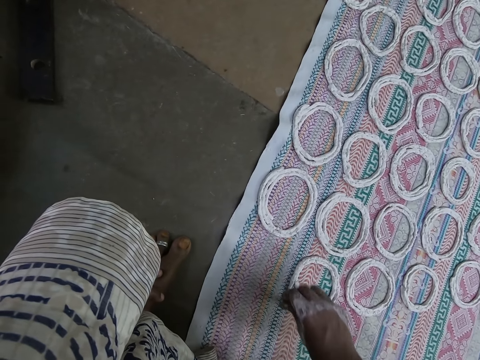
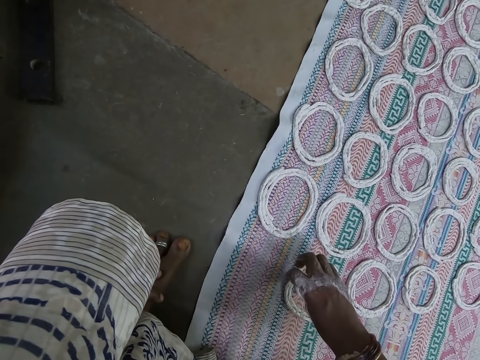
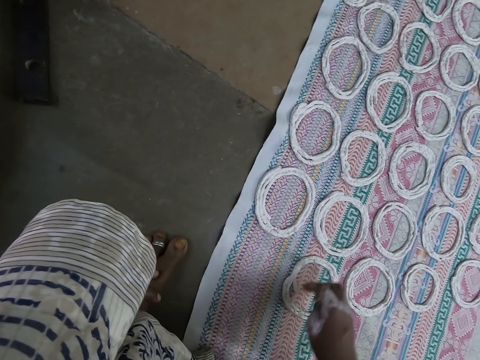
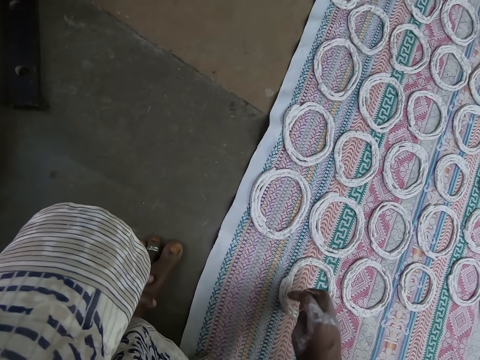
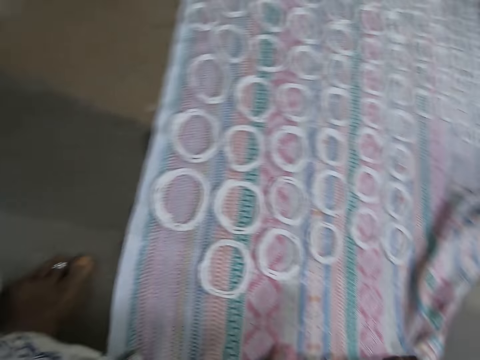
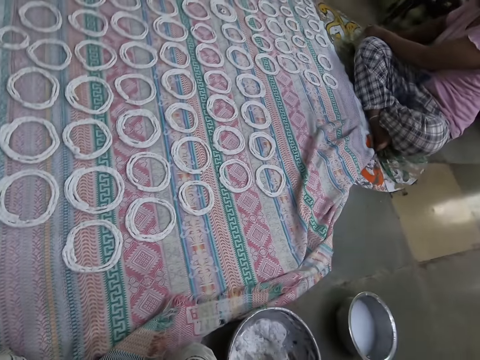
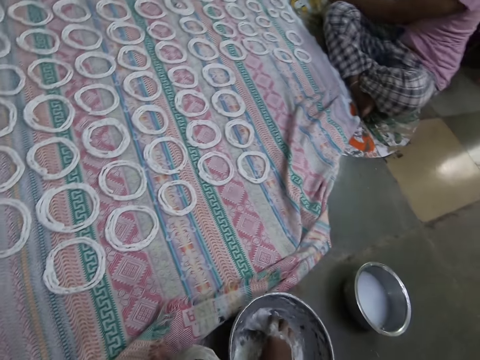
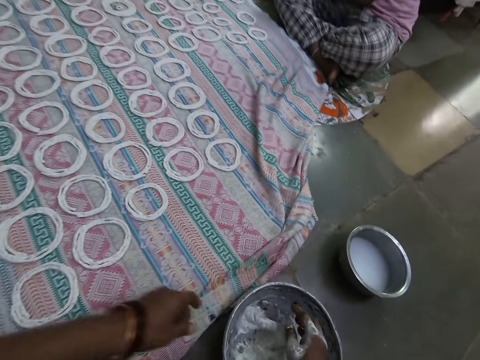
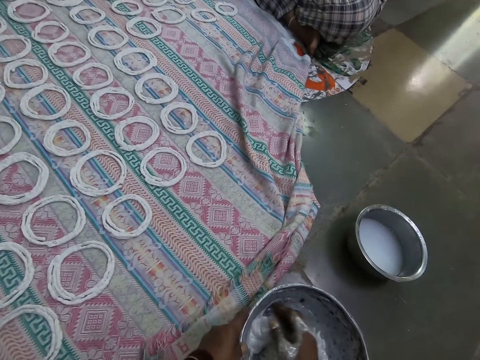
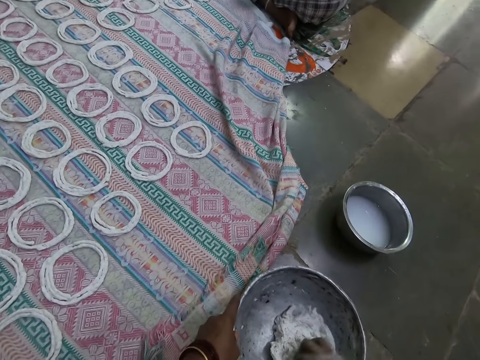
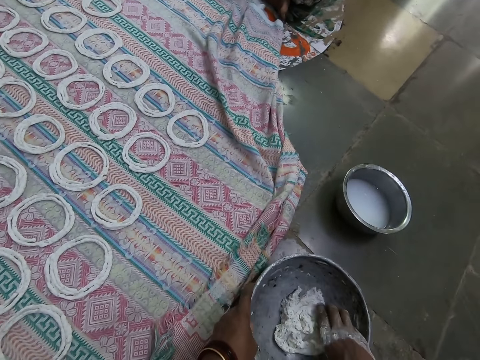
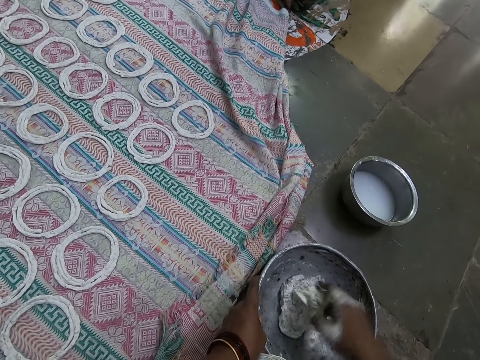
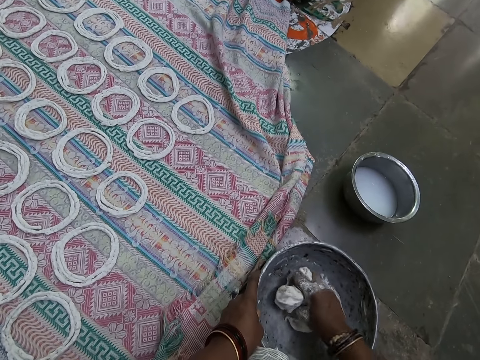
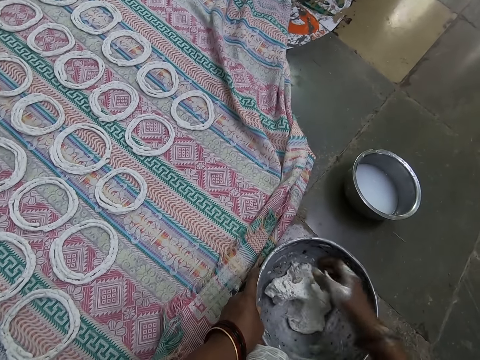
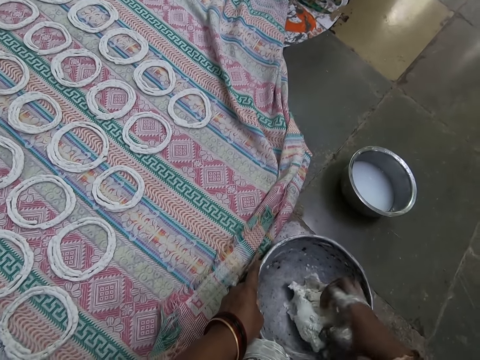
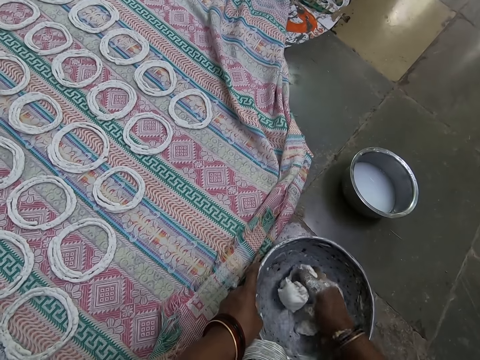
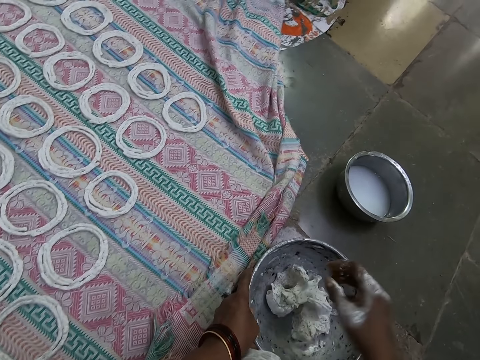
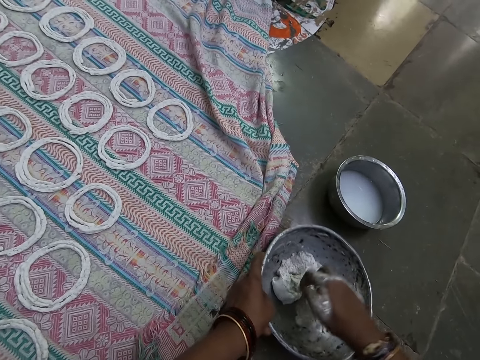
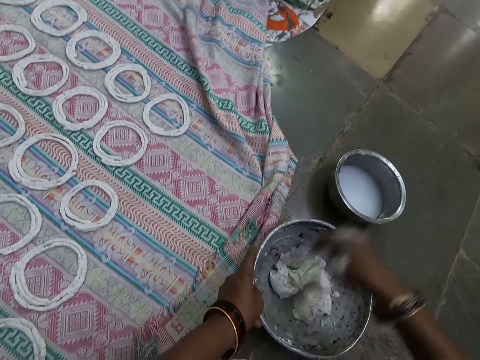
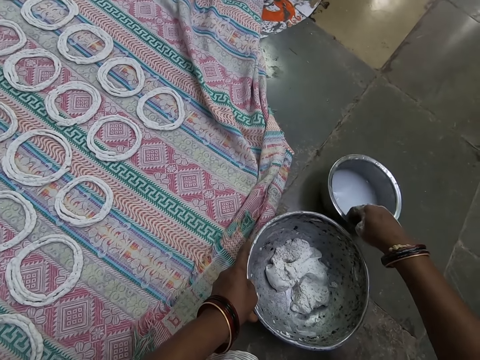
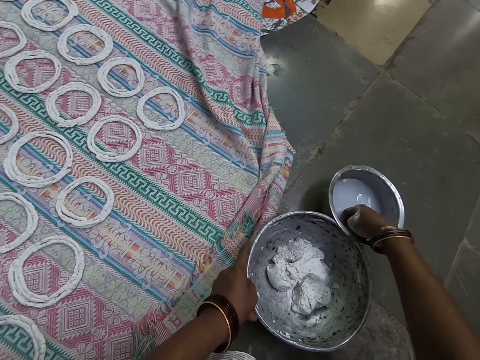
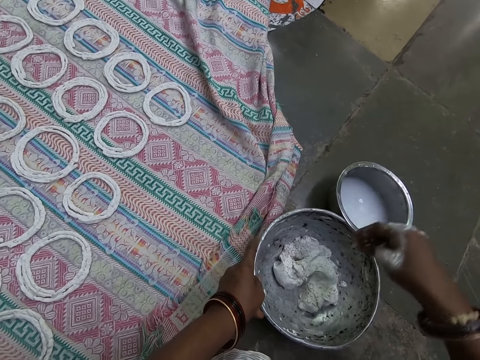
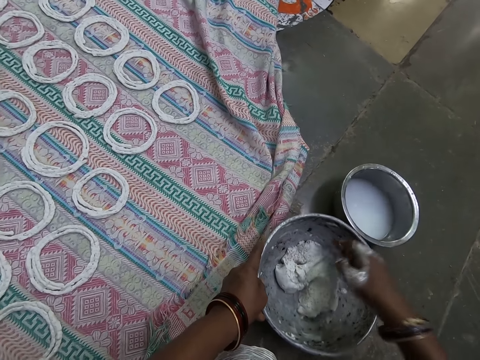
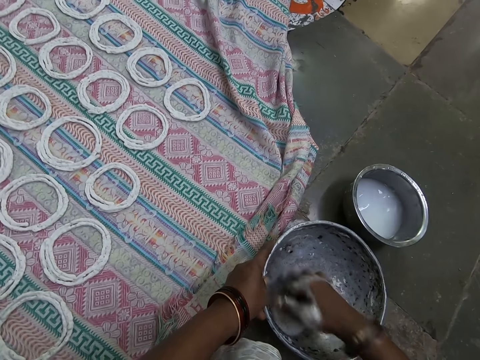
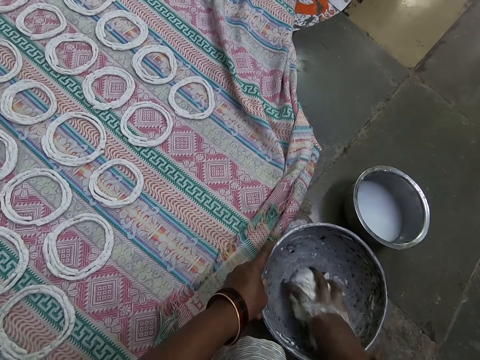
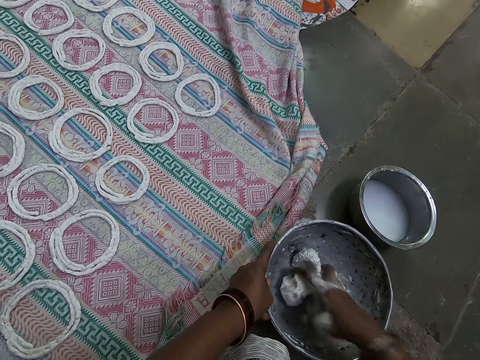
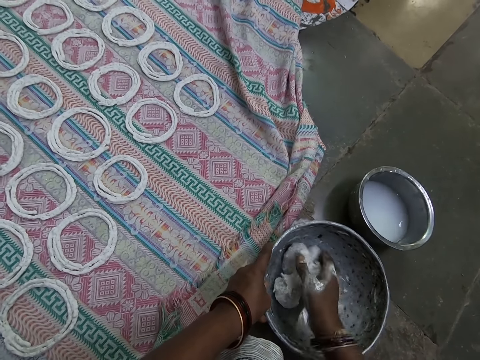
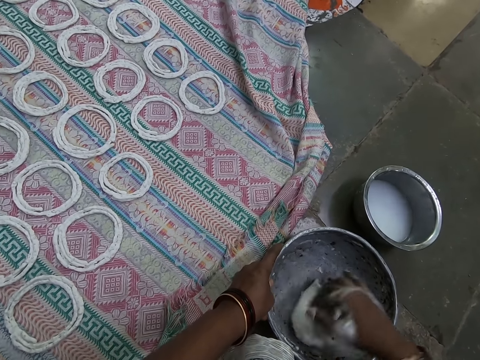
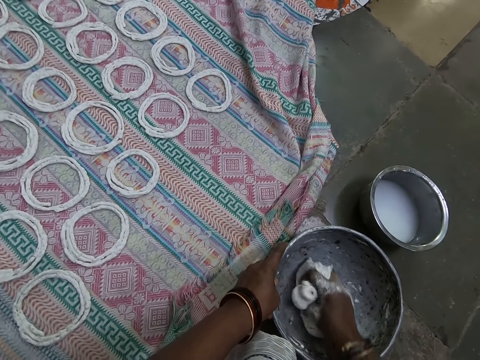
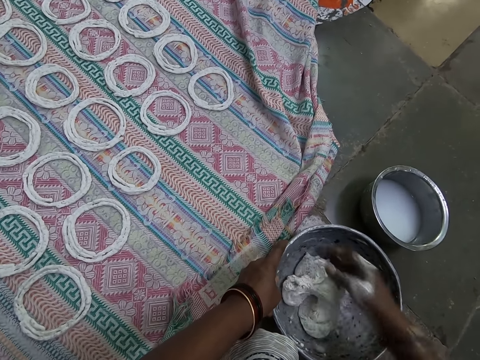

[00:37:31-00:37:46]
The camera wearer adjusts the pattern on the cloth on the floor with her right hand. She kneads the paper clay in the bowl on the floor with her right hand. She holds the metal bowl of paper on the floor with her left hand. She moves a bowl of water on the floor with her right hand. She puts her right hand in the bowl of water on the floor. She picks up water. She drips the water in her right hand in the bowl of paper clay on the floor. She kneads the paper clay in the bowl on the floor with her right hand.

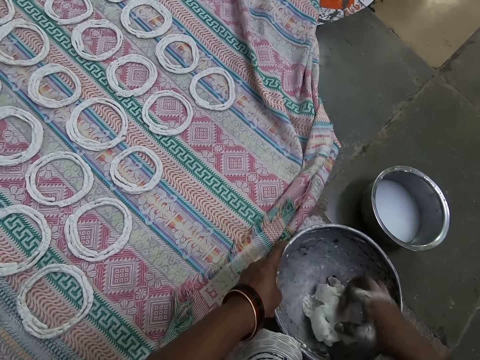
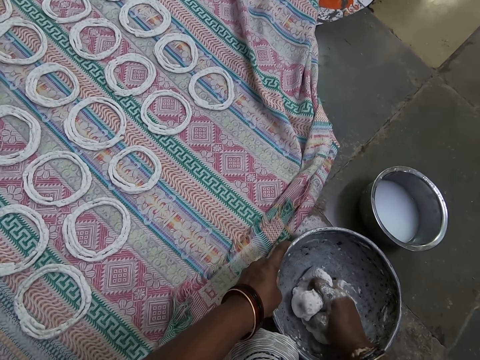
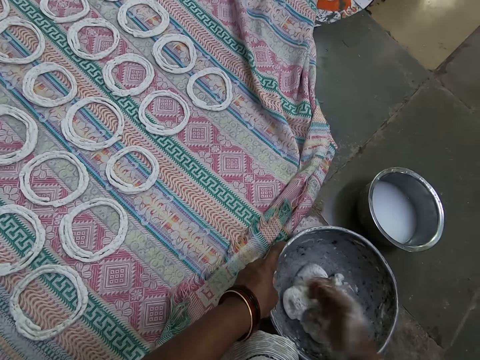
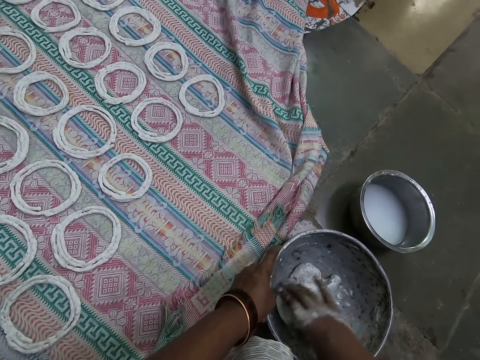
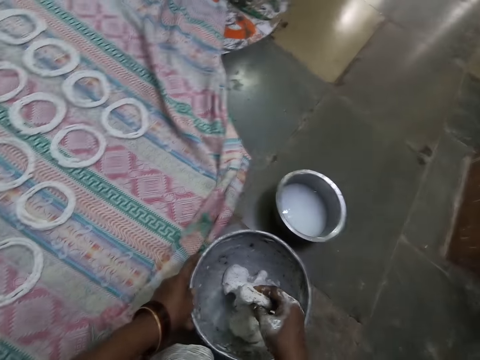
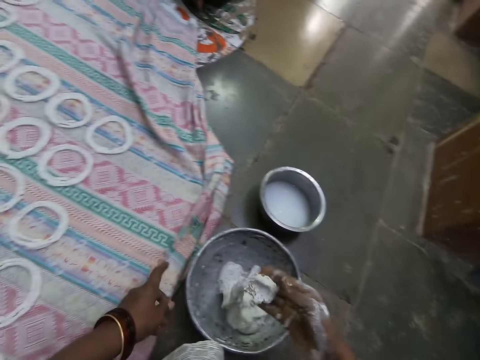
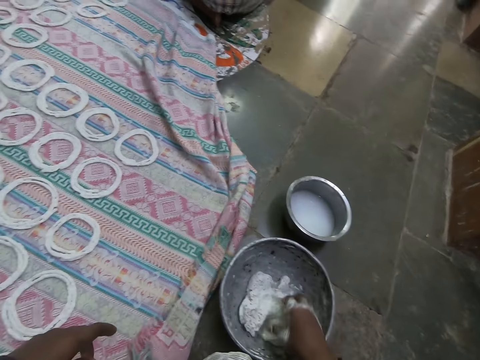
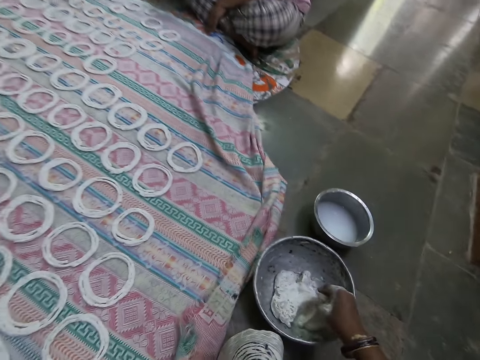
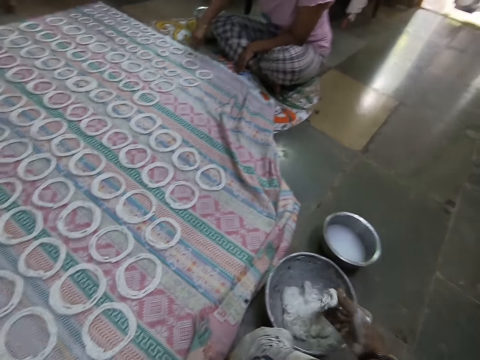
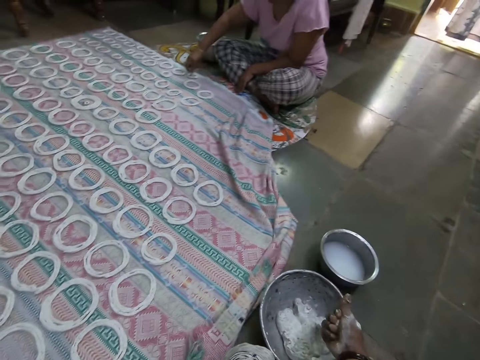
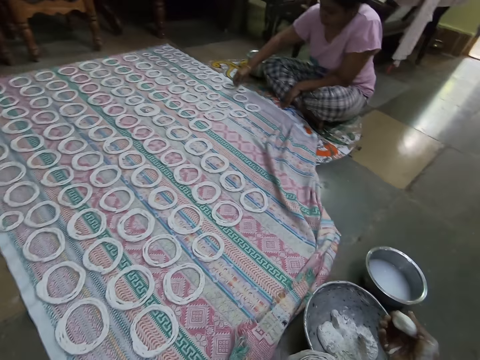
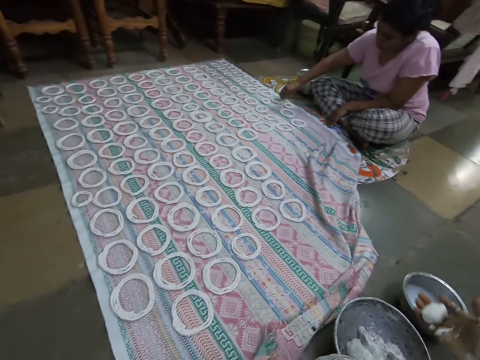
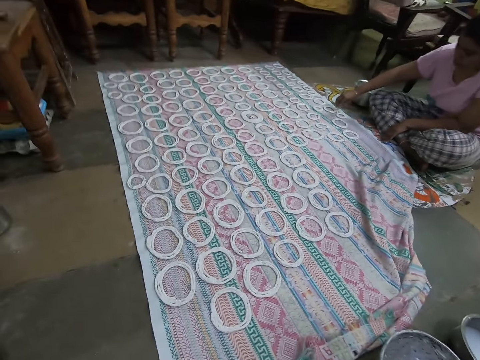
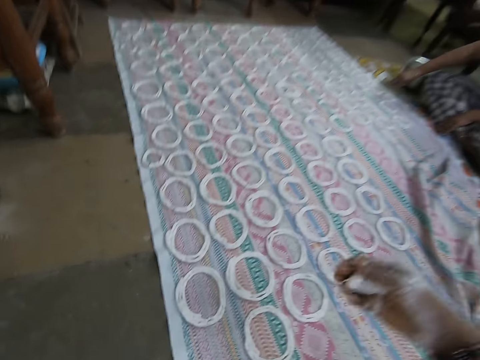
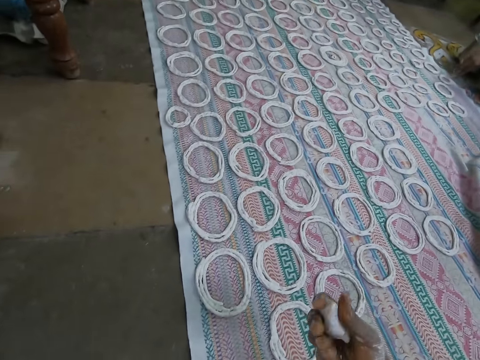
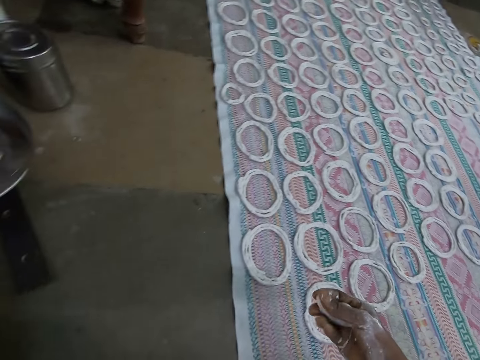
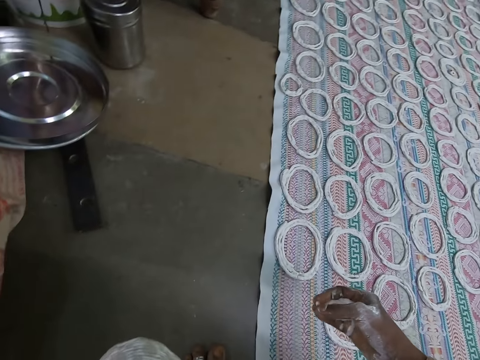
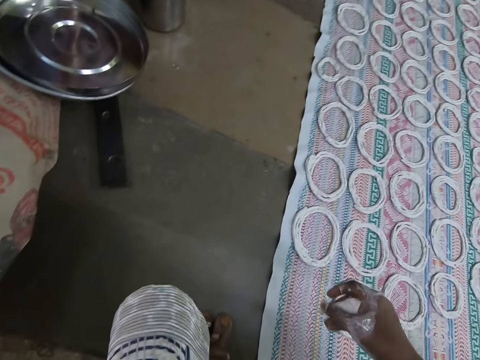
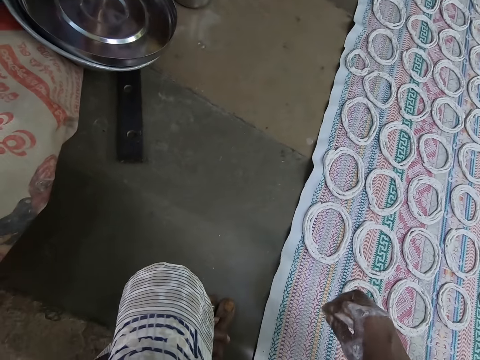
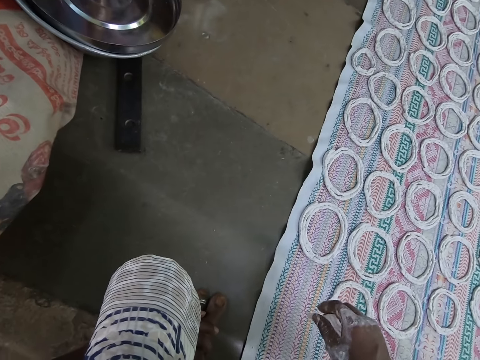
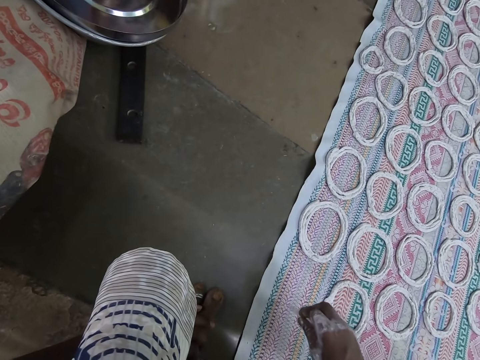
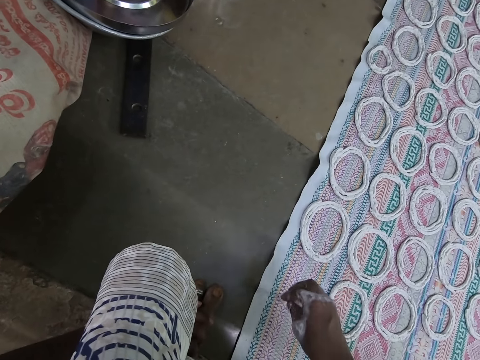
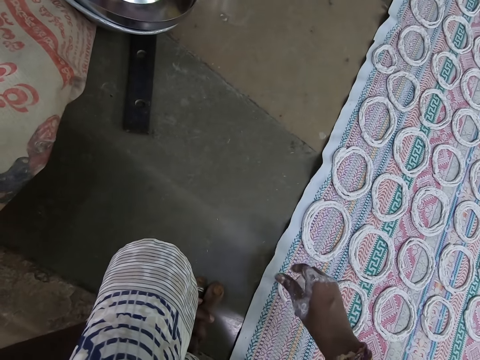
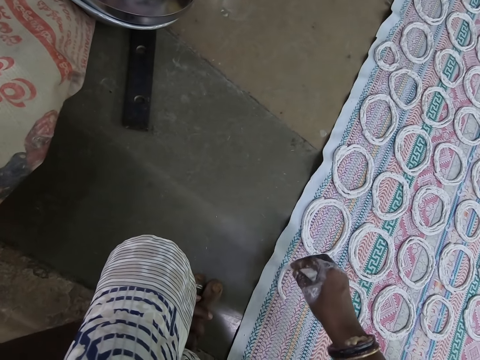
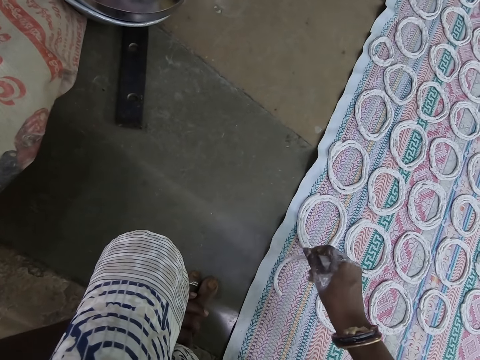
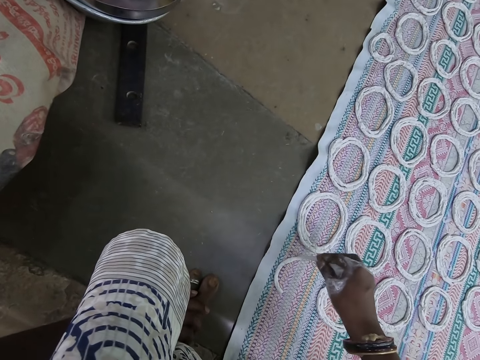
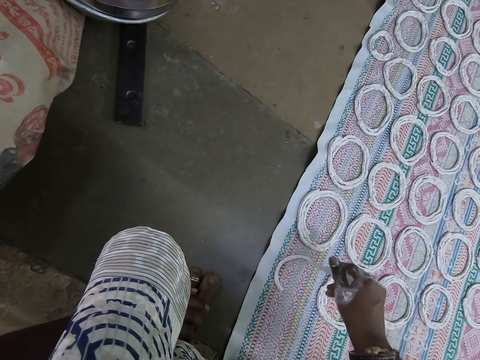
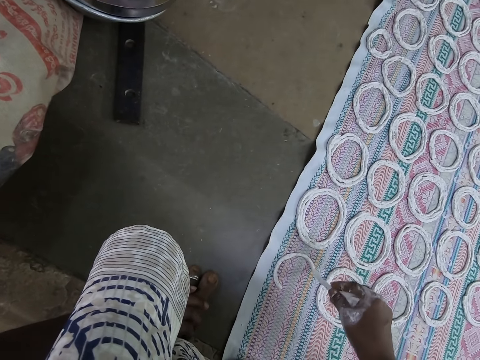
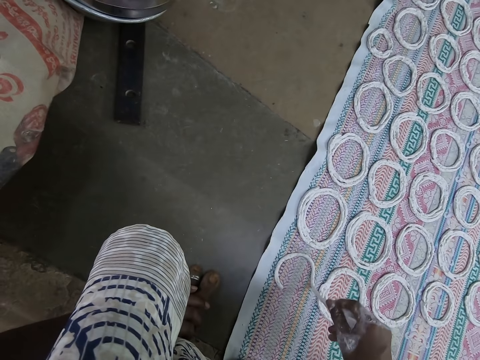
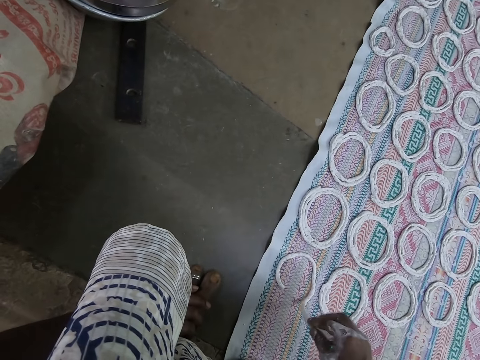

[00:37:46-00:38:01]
The camera wearer scoops paper clay from the bowl on the floor with her right hand. She cuts a piece of molten dough. A woman makes a pattern on the cloth on the floor with the paper clay in her right hand. The camera wearer kneads the ball of paper clay in her right hand with her fingers. She makes a pattern on the cloth on the floor with the paper clay in her right hand.
